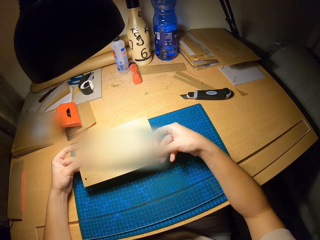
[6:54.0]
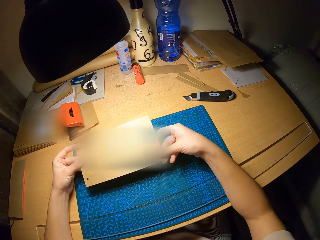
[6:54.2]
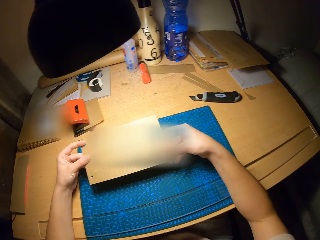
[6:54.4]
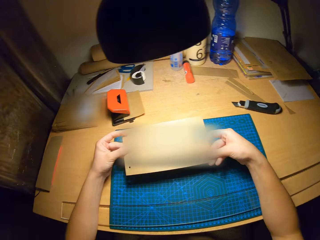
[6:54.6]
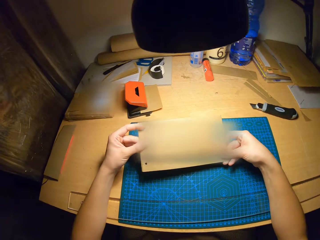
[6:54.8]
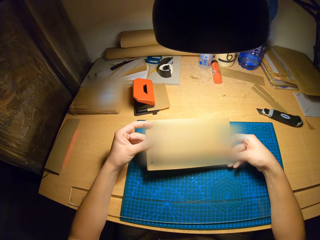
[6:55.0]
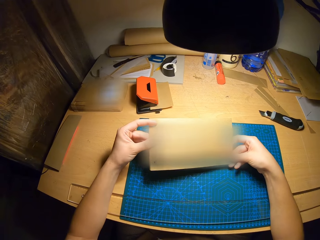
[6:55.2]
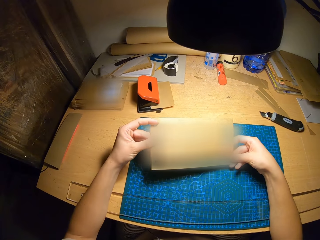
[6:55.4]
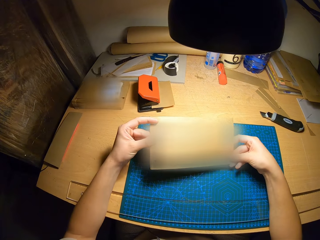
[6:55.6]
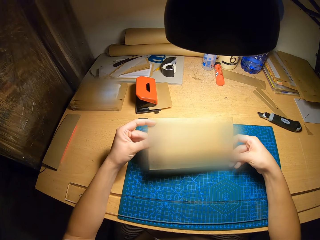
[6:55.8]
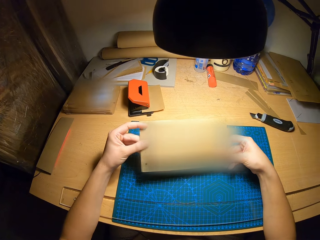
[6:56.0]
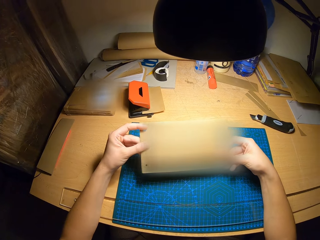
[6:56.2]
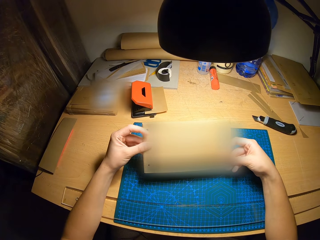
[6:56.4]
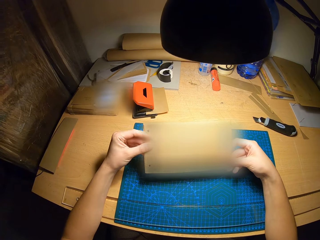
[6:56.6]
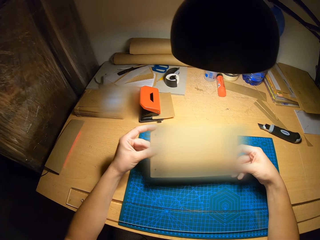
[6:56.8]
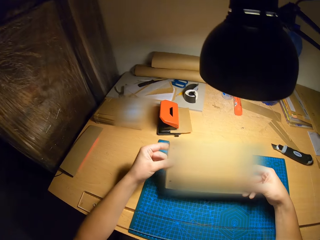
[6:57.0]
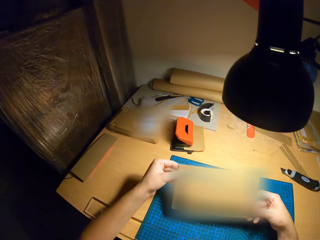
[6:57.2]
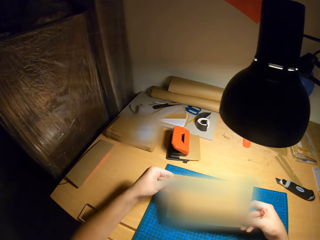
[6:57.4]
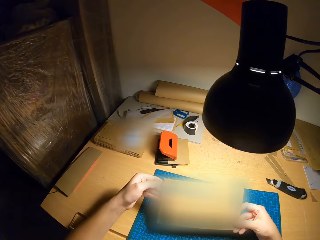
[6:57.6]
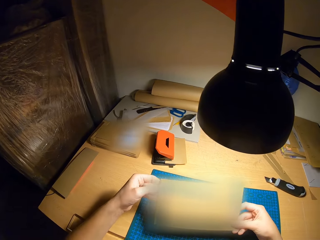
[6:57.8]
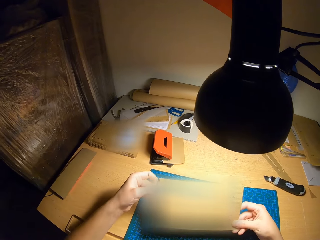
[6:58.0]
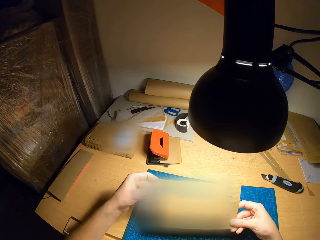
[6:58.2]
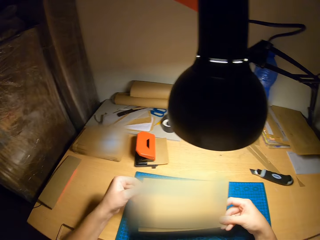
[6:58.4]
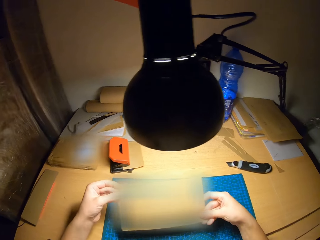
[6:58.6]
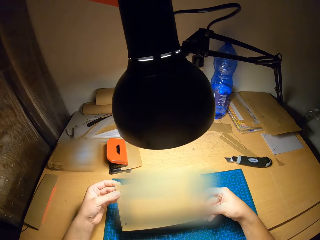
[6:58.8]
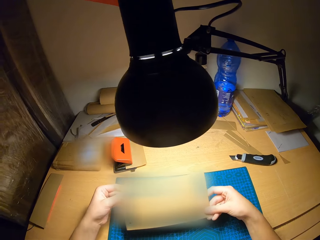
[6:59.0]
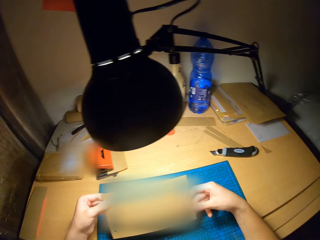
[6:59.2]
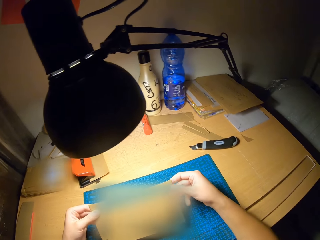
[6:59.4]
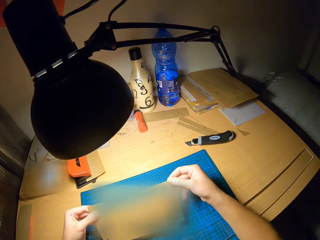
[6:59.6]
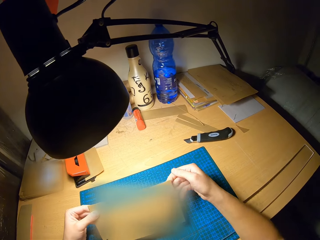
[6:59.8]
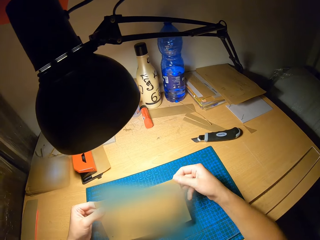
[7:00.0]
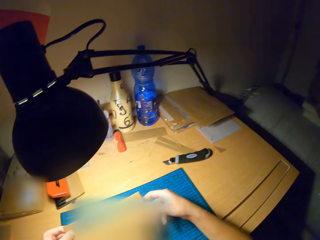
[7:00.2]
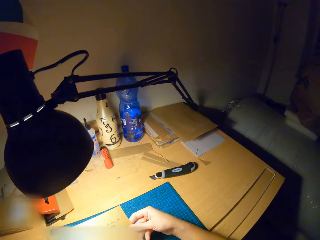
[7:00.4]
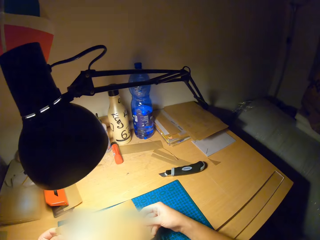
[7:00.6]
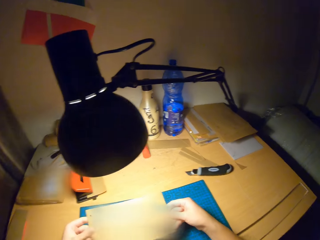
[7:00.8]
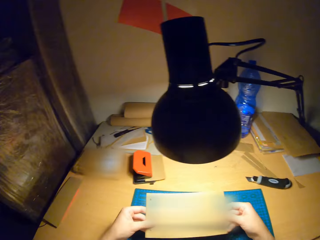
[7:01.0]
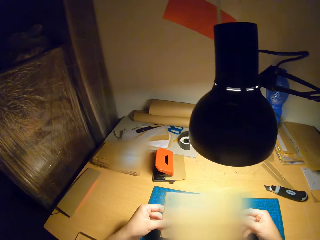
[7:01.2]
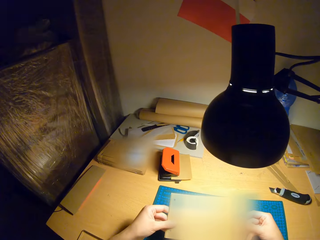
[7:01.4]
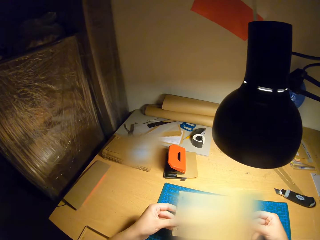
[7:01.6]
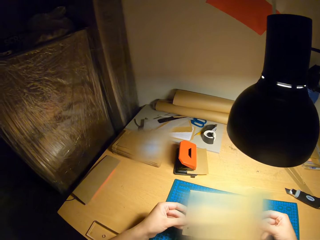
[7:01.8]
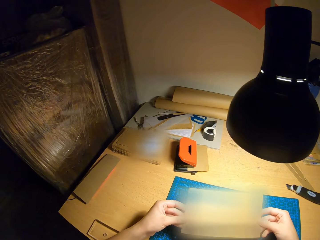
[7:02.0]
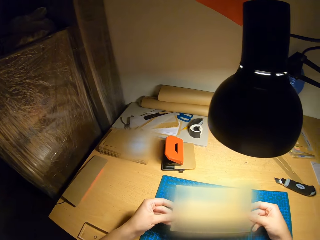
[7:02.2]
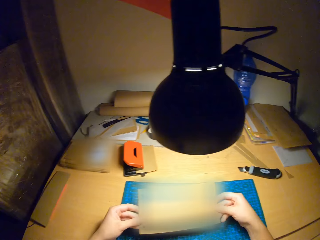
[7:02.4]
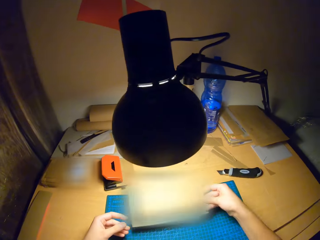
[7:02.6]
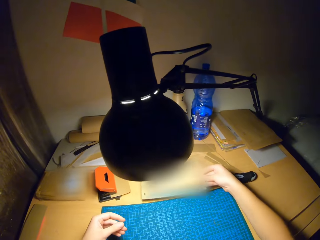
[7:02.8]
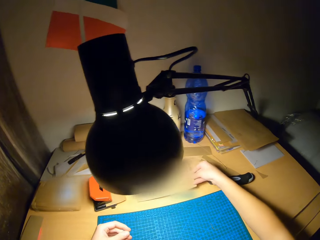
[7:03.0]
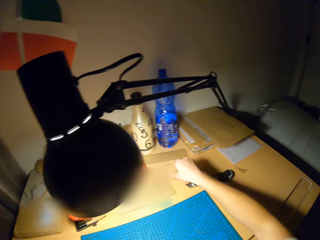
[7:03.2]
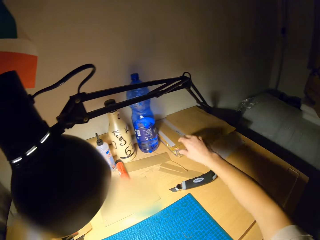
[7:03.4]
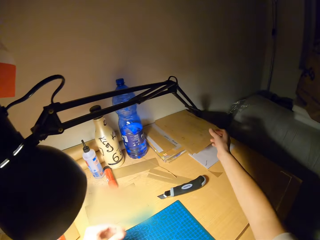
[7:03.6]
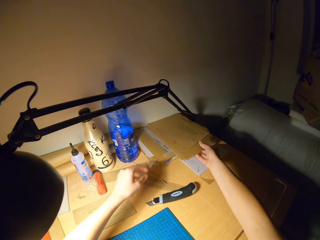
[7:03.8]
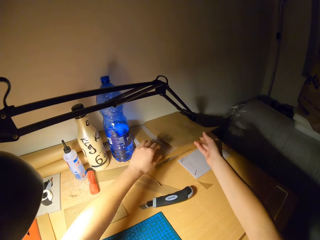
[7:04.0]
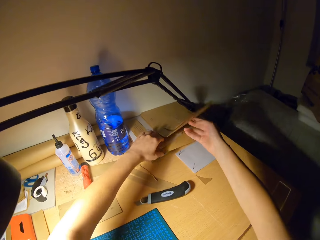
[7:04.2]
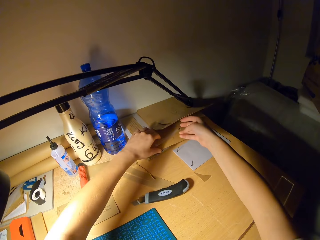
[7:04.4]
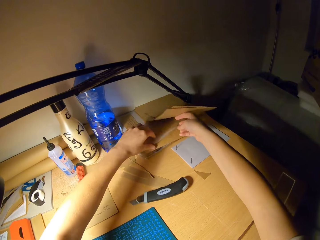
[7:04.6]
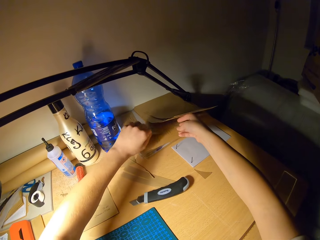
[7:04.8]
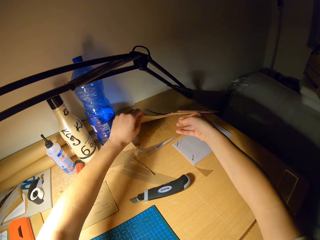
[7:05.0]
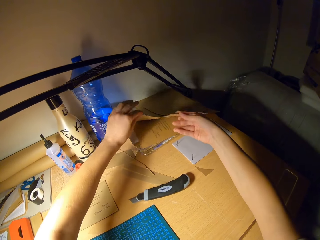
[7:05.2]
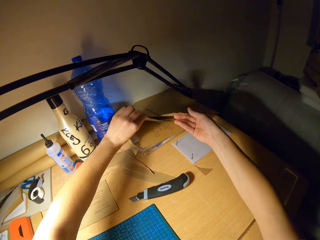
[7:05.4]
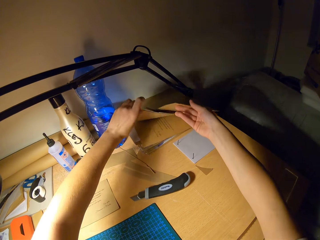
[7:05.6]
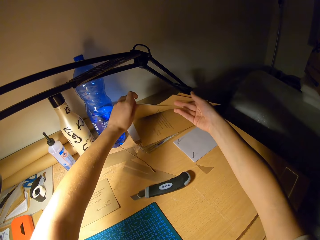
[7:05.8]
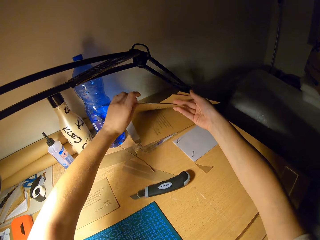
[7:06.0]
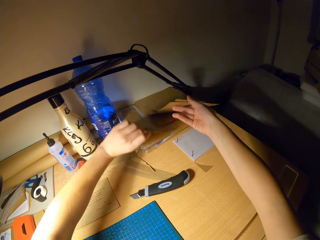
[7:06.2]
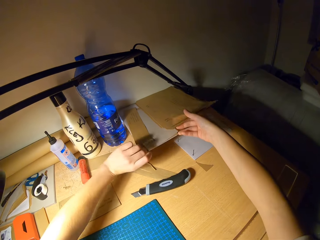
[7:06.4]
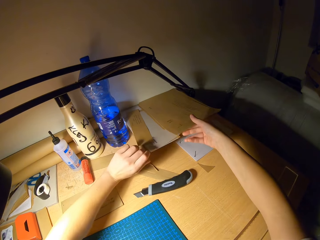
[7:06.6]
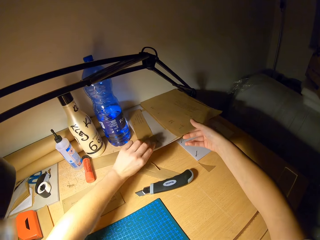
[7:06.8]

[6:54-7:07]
The camera wearer drops the papers on the table with his right hand. He picks up a paper from the set of papers on the table with his left hand. He moves up the craft papers on the table.

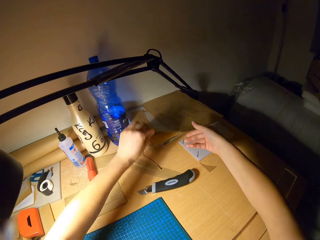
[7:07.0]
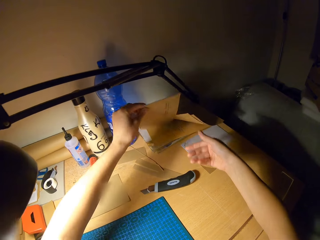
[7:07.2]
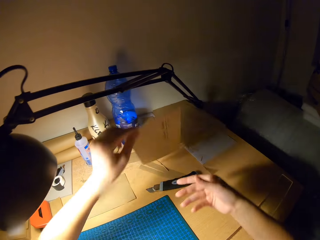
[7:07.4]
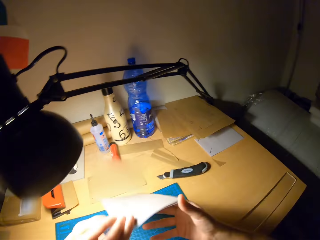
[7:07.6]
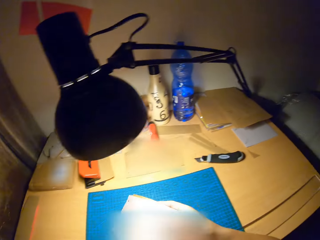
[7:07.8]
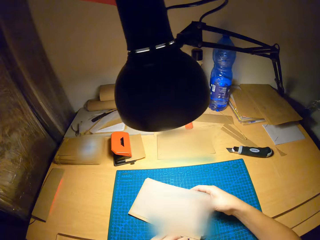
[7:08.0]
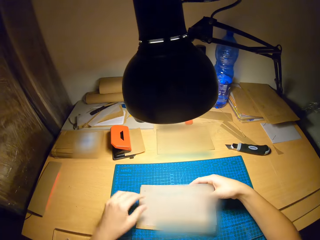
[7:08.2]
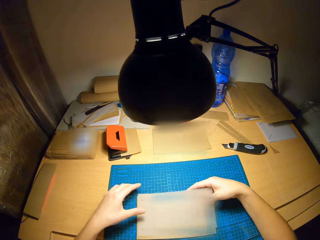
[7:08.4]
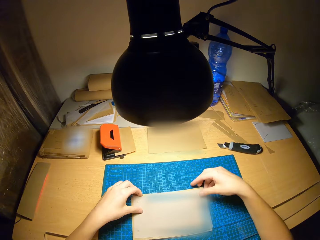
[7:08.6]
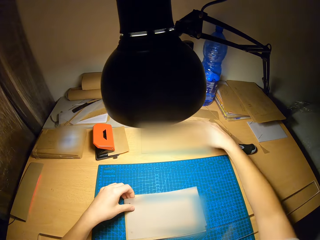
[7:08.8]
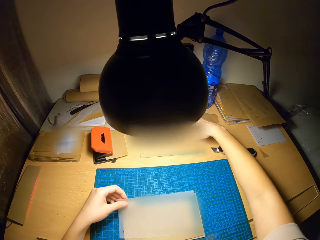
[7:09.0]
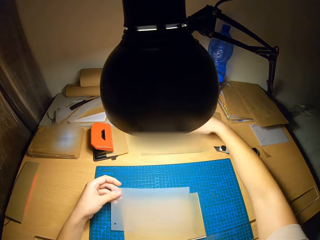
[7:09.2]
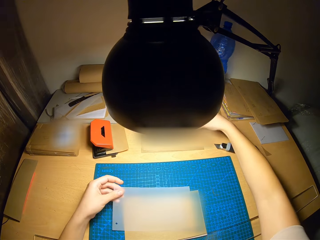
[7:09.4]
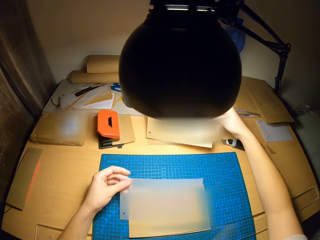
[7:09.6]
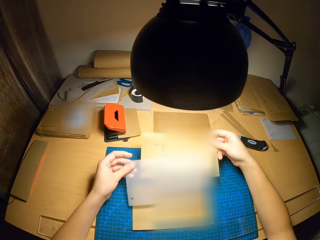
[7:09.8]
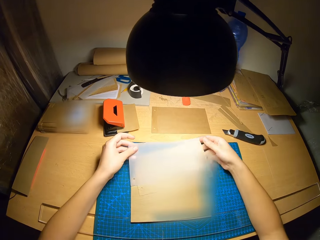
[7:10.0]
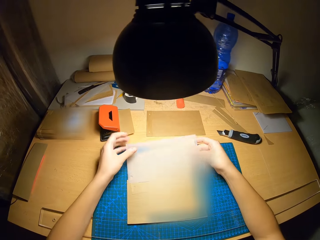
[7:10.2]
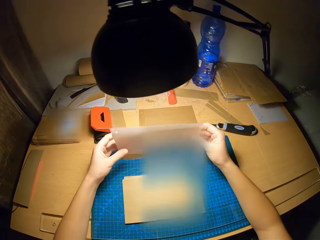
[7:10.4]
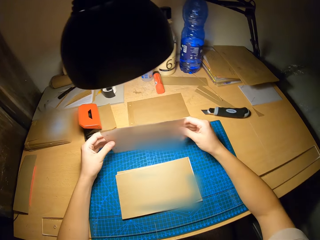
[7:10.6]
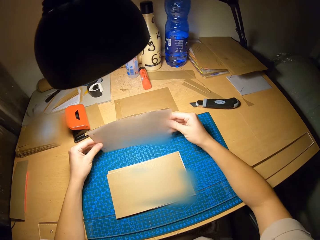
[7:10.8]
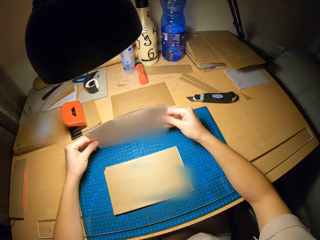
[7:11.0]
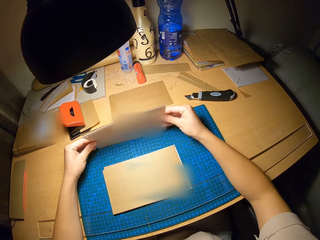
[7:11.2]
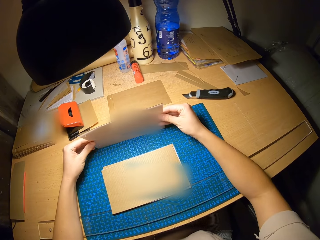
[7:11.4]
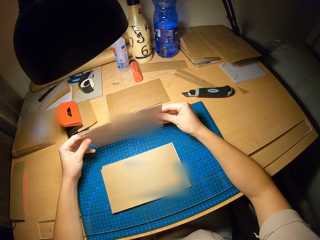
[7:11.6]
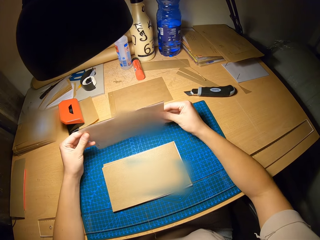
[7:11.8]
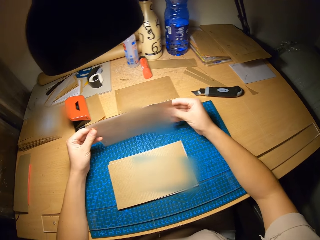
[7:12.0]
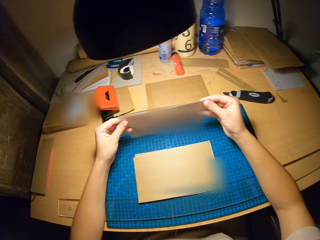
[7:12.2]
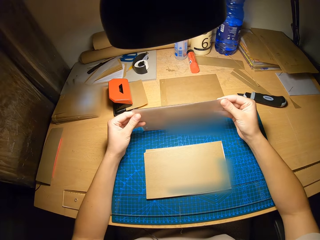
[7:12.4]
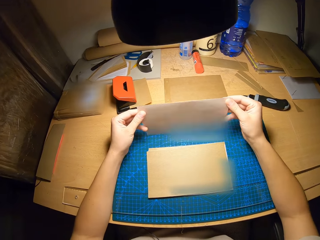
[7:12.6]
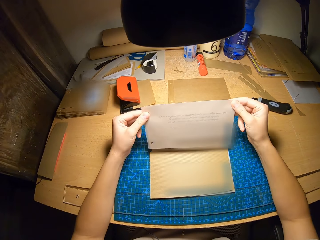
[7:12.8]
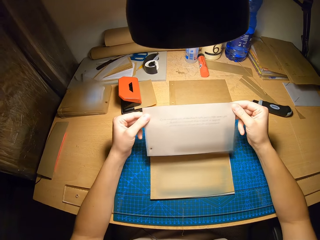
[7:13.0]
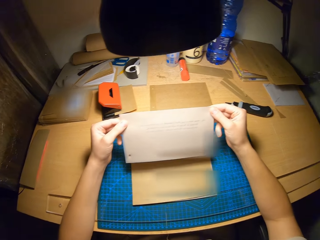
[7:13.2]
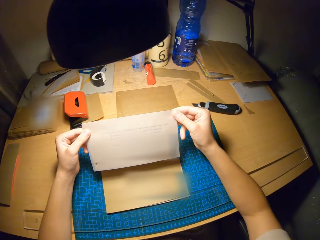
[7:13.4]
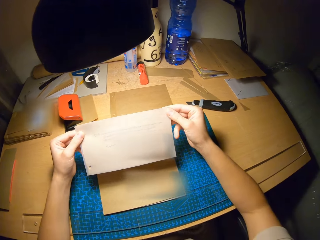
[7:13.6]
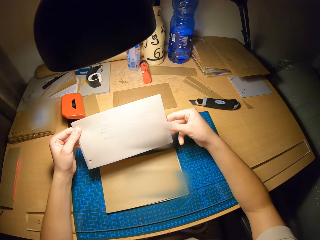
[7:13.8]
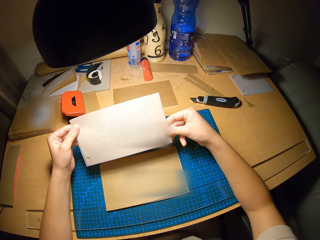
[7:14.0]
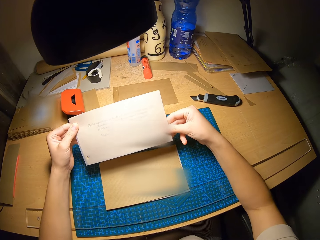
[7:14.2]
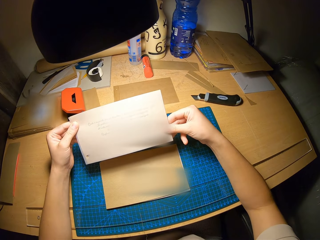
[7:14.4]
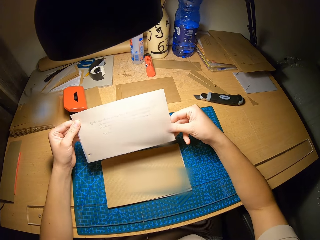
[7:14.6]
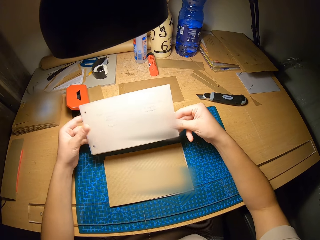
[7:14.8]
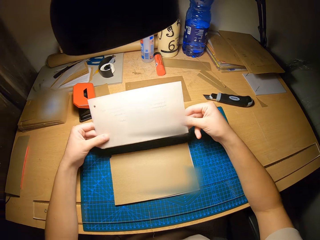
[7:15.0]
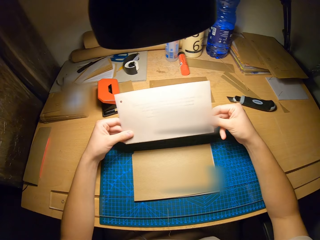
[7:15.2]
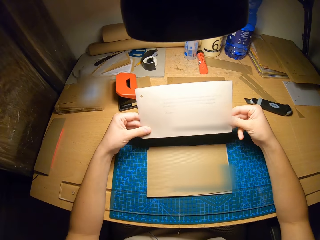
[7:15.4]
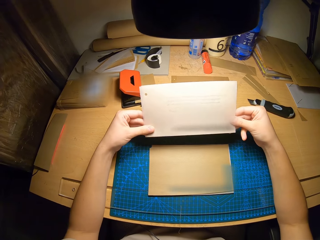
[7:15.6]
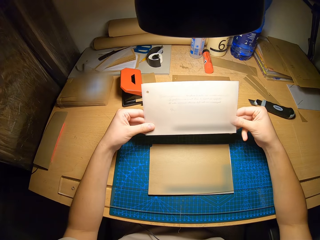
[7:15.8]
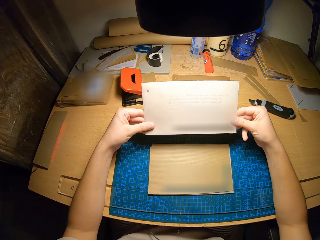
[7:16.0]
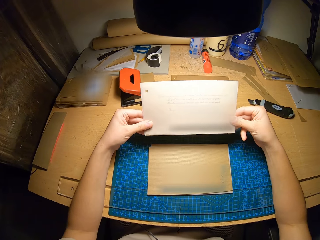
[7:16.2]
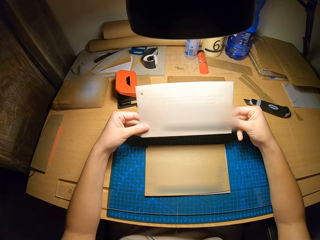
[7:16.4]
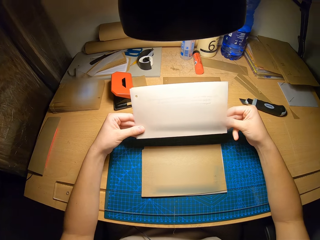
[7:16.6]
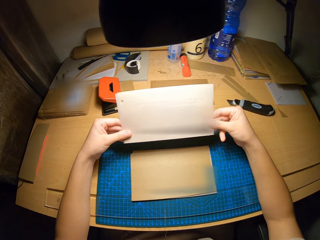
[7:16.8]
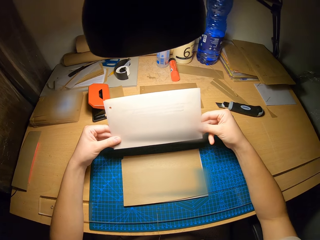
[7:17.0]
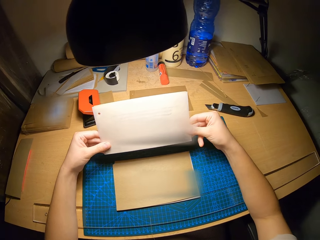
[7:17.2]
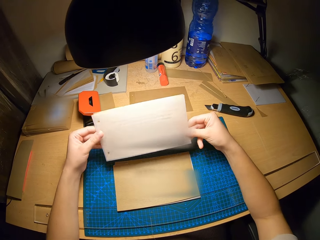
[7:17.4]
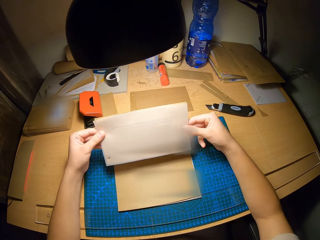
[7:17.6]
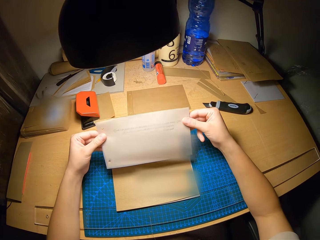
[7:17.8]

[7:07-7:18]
The camera wearer picks up the craft papers. He holds the paper with his right hand. He drops the papers on the table with his hands. He picks up a paper from the table with his right hand. He holds the papers with his hands on the cutting mat. He stares at the craft papers on the cutting mat. He adjusts the papers in his hands.
